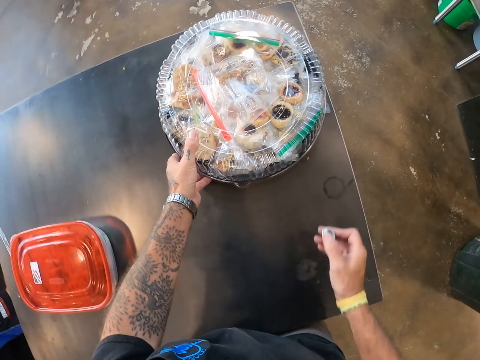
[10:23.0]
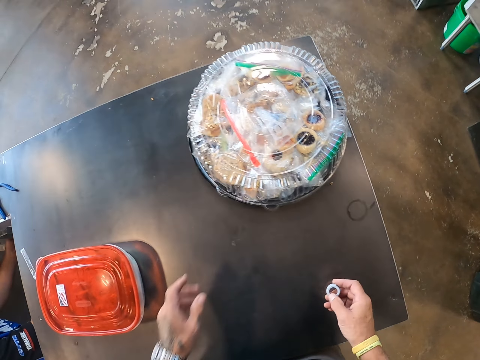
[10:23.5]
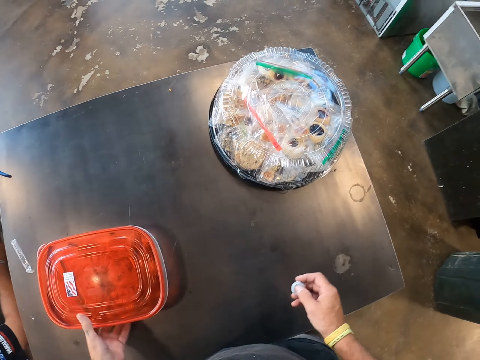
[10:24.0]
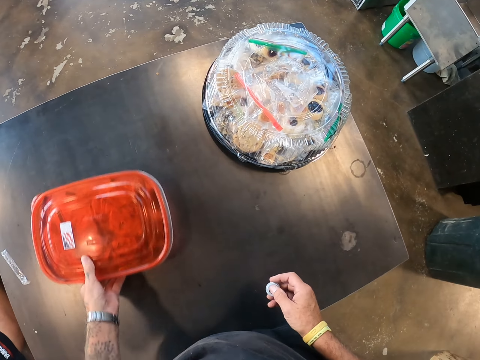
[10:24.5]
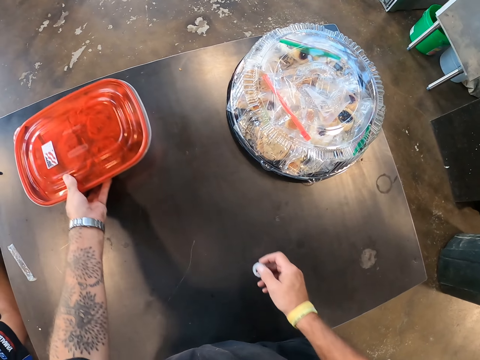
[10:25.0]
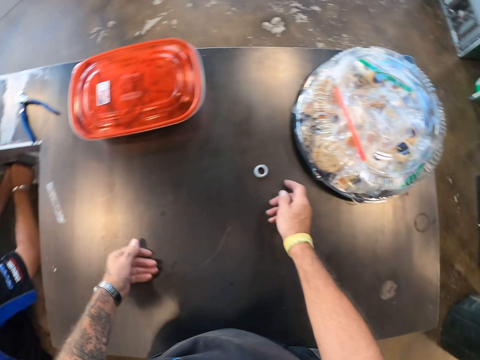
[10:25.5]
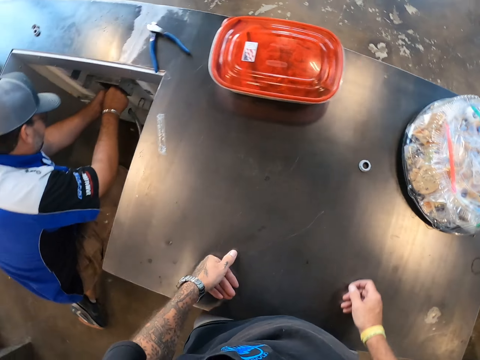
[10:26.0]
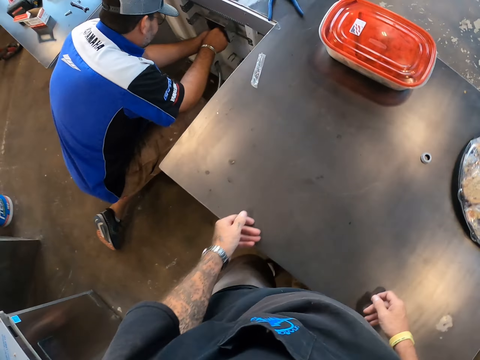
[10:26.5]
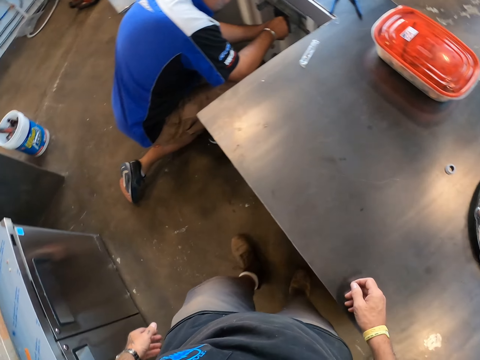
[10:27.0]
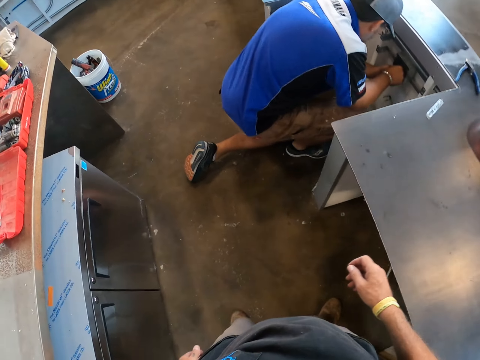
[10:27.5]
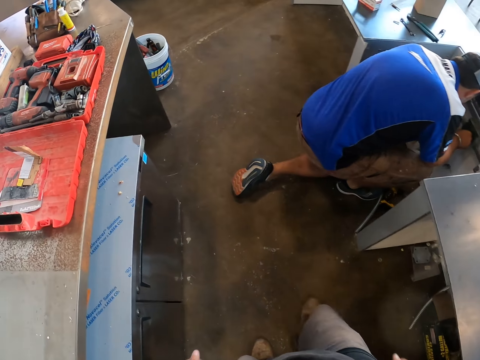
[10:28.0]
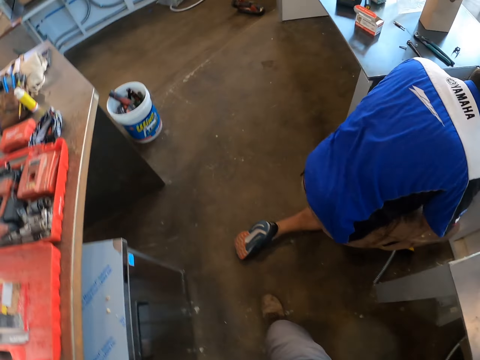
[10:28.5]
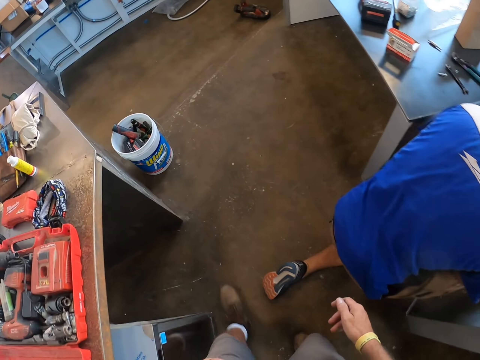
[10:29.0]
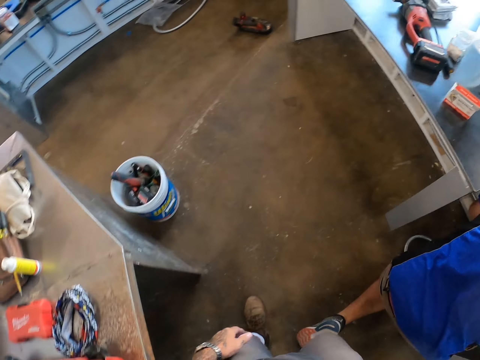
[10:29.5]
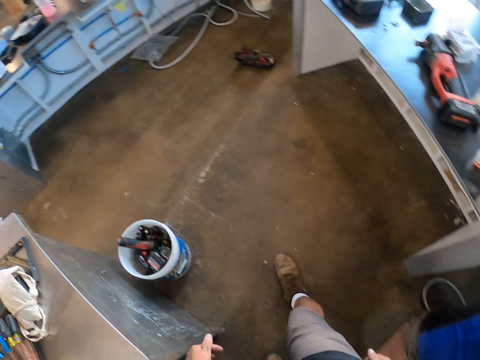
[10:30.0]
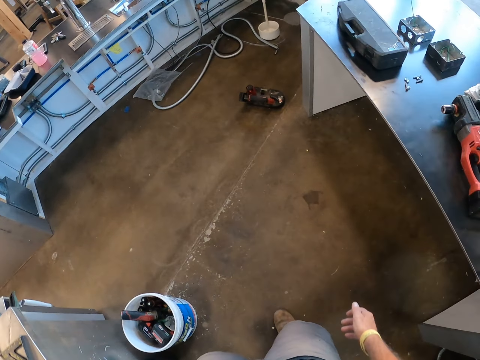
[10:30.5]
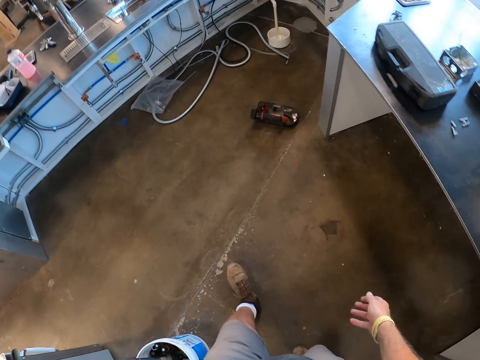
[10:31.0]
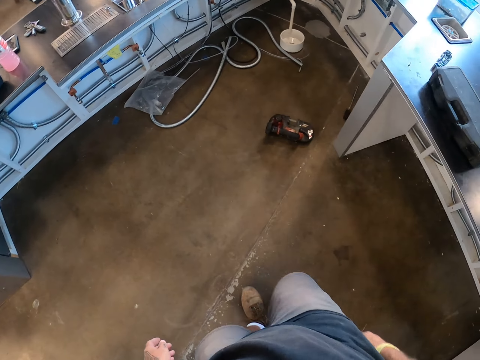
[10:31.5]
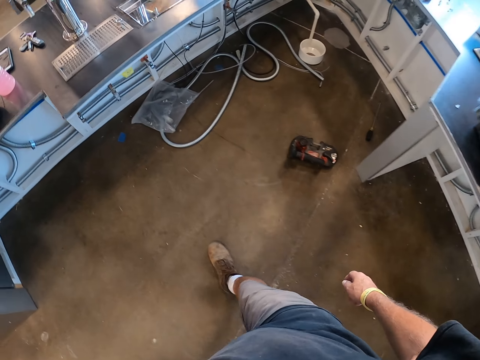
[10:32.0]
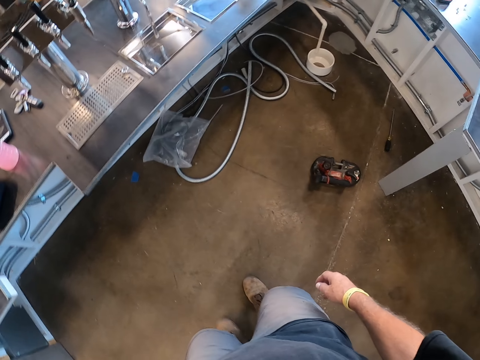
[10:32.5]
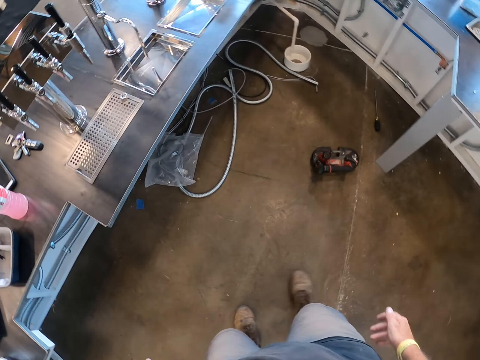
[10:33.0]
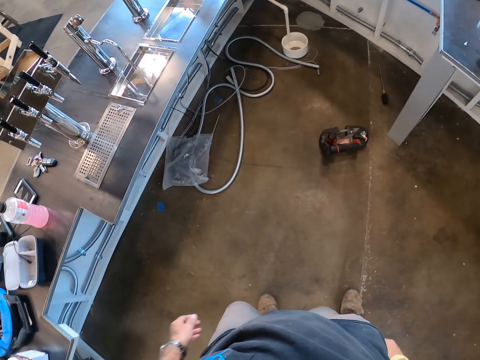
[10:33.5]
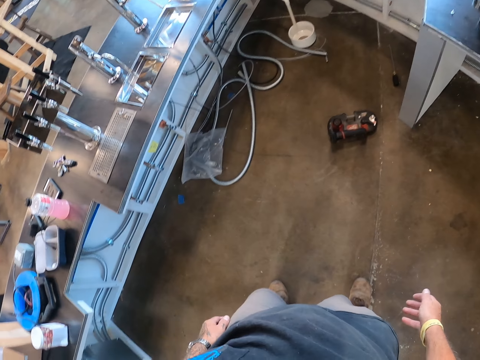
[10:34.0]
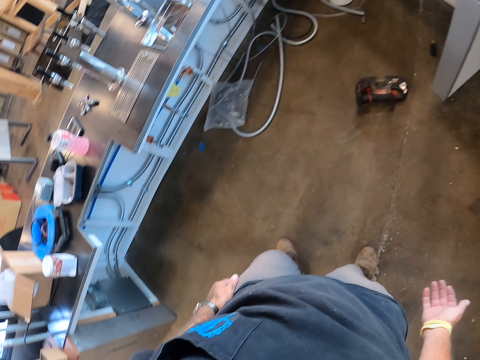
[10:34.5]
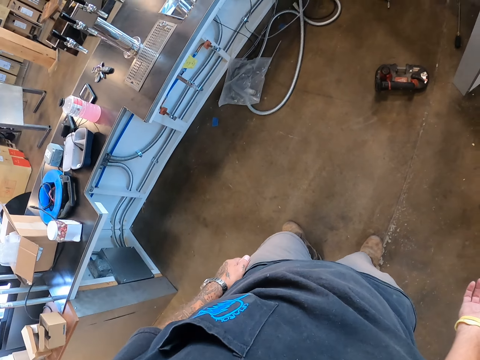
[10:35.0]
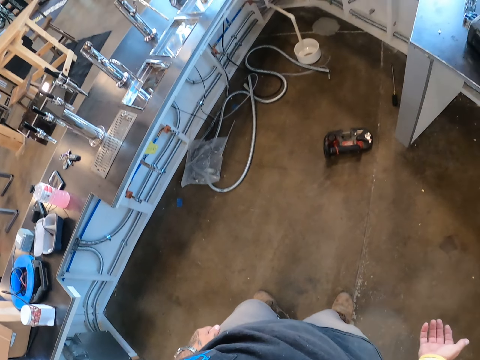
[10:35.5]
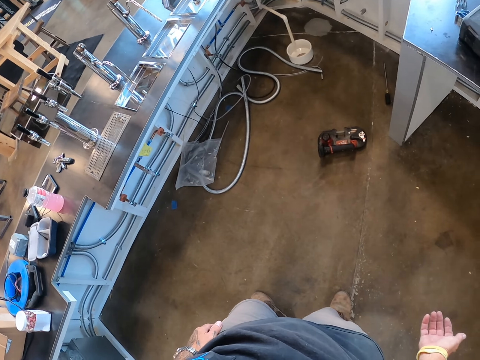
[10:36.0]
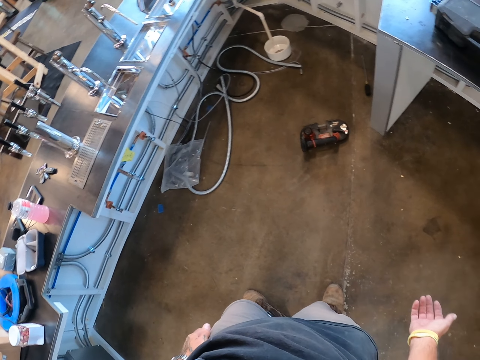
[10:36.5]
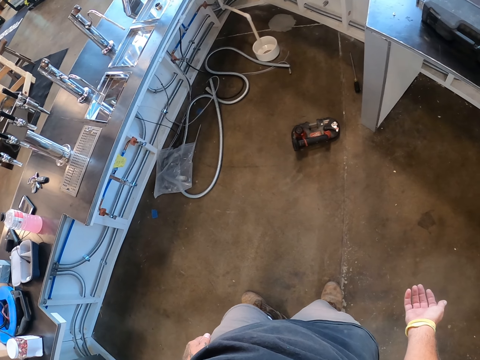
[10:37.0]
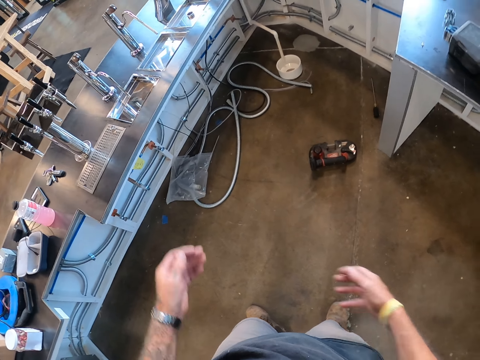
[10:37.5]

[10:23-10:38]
The camera wearer moves something on the table. He puts the bolt on the table. He walks on the floor. He looks around. He moves his hand around.

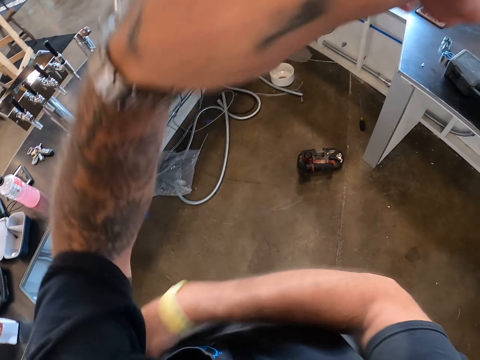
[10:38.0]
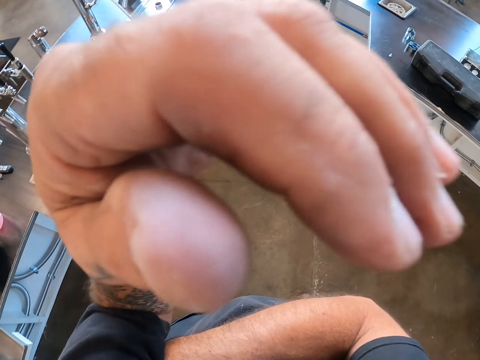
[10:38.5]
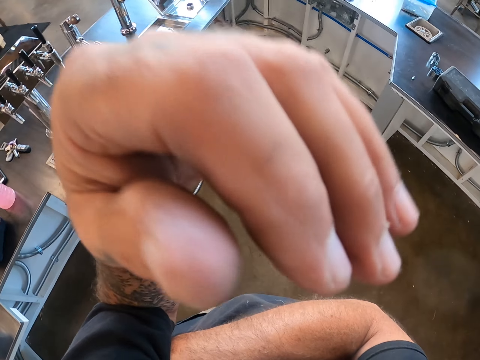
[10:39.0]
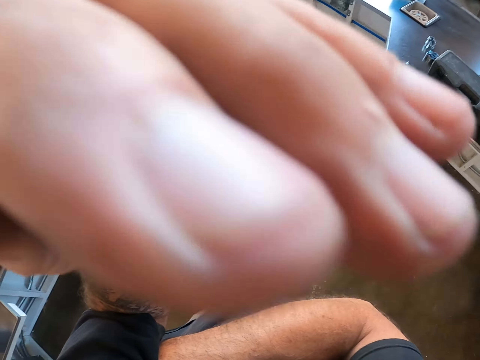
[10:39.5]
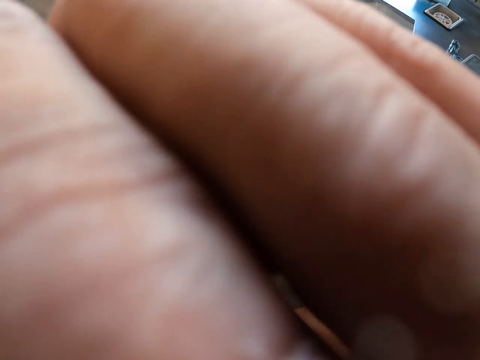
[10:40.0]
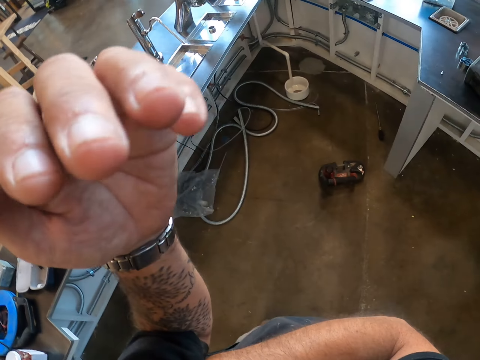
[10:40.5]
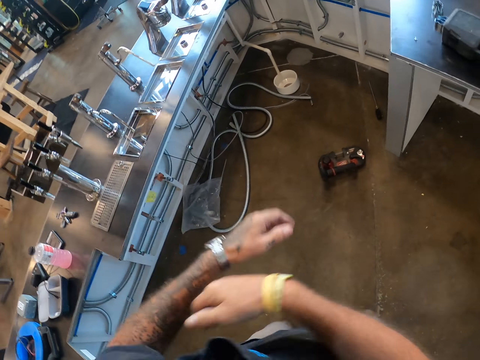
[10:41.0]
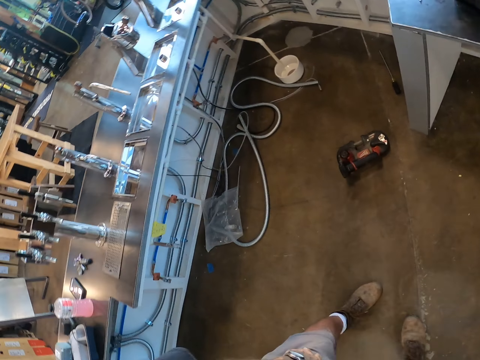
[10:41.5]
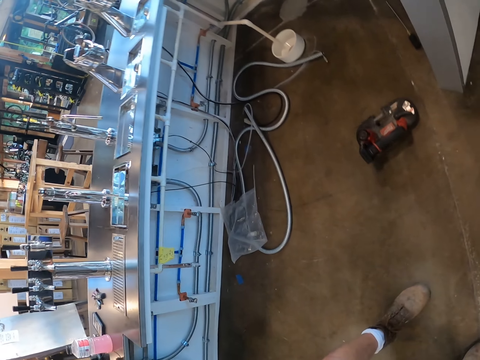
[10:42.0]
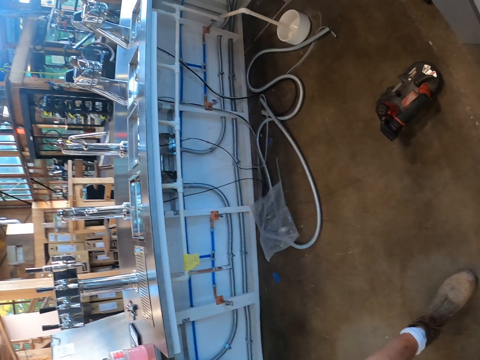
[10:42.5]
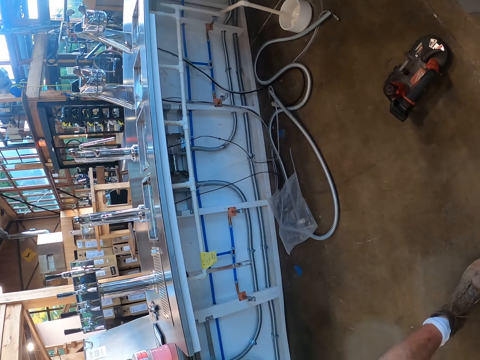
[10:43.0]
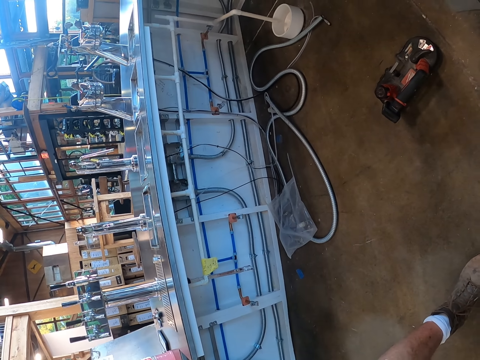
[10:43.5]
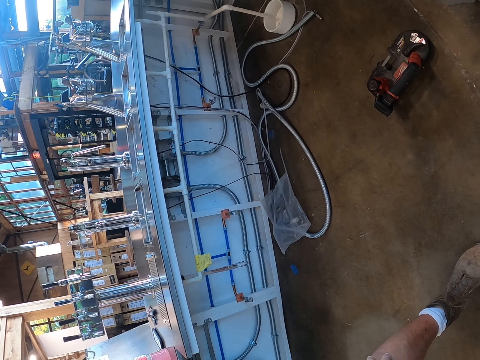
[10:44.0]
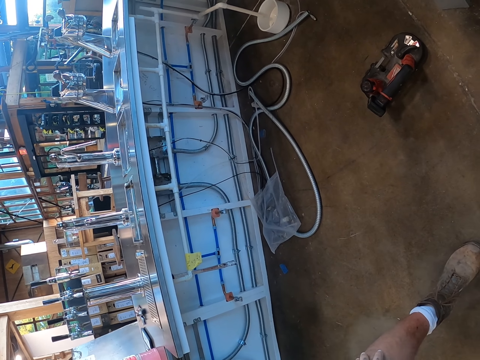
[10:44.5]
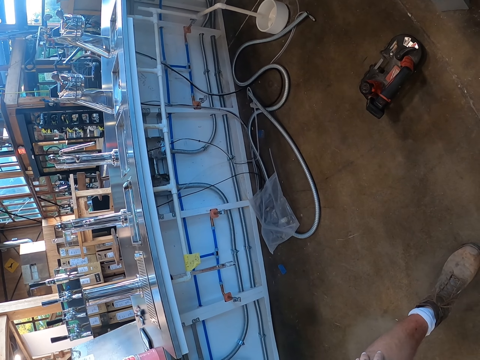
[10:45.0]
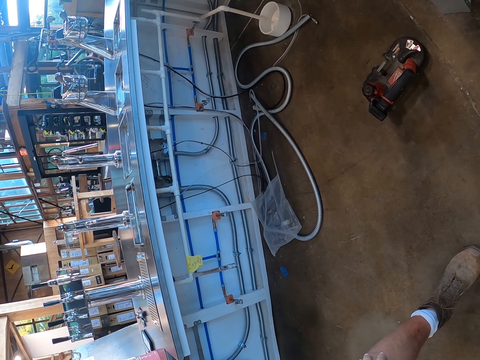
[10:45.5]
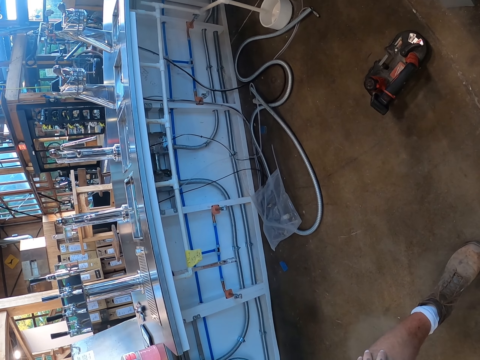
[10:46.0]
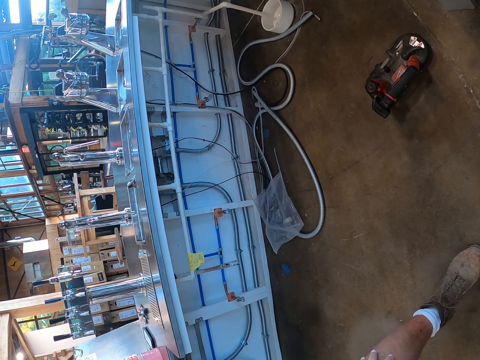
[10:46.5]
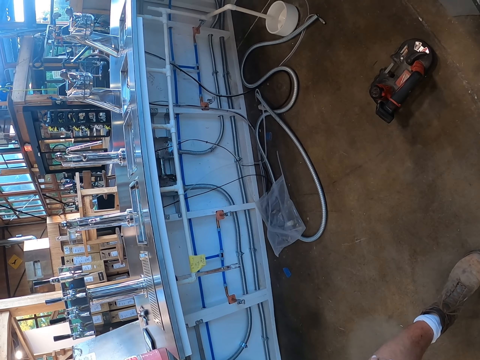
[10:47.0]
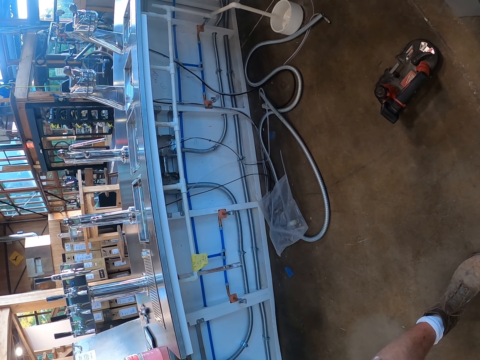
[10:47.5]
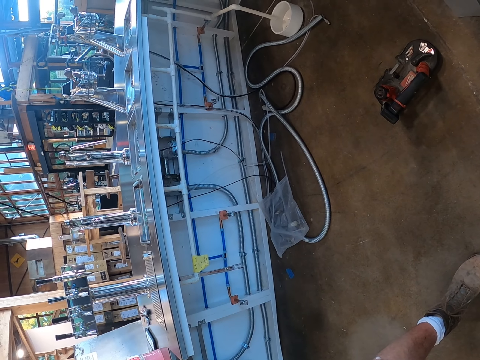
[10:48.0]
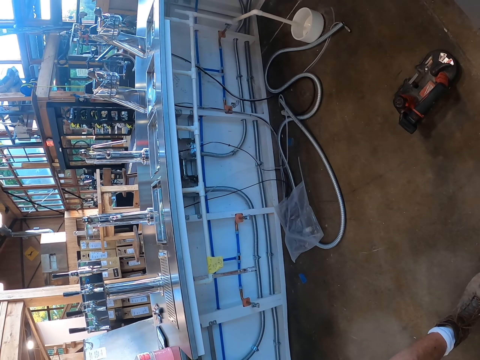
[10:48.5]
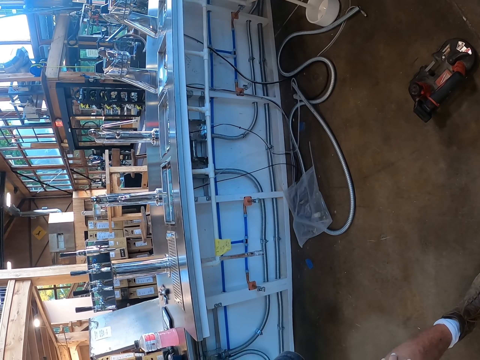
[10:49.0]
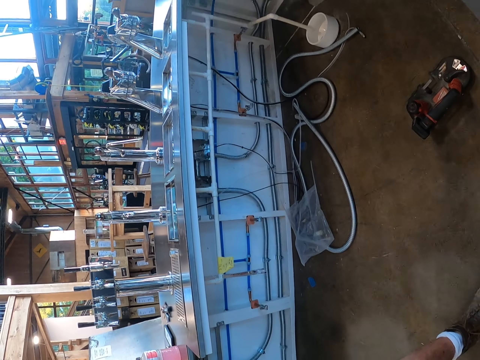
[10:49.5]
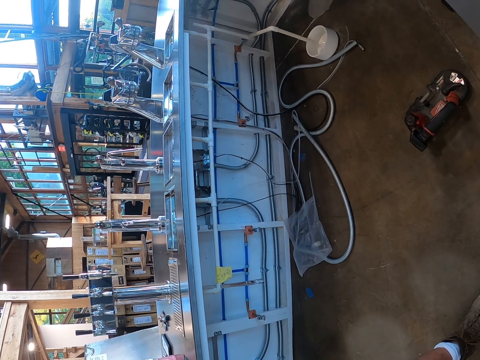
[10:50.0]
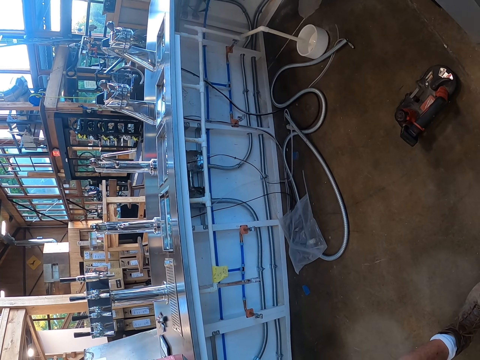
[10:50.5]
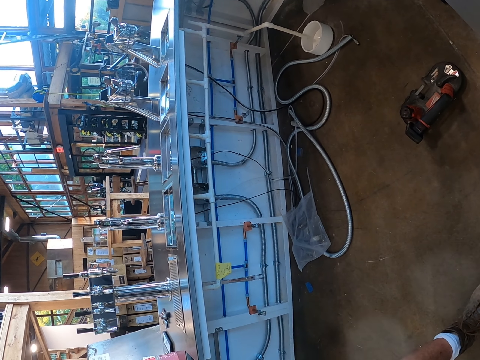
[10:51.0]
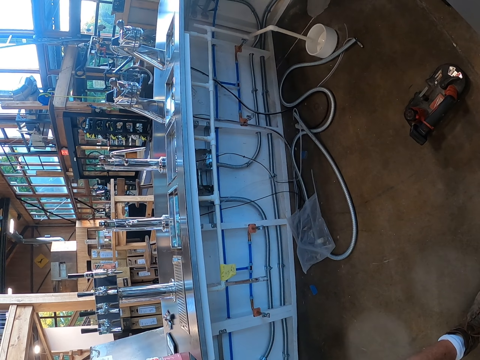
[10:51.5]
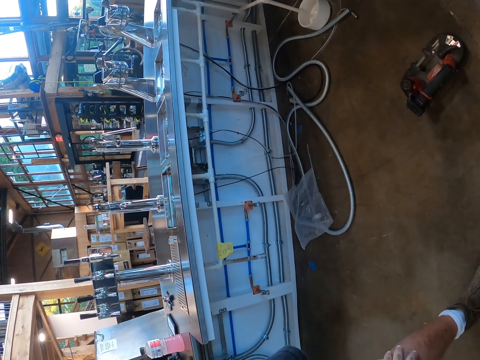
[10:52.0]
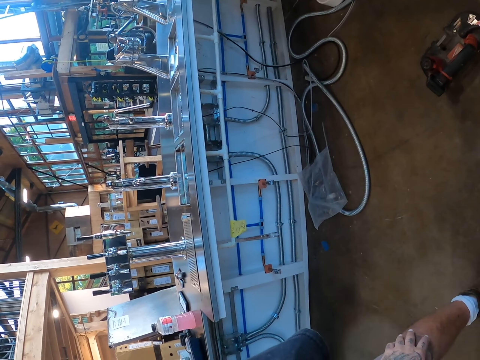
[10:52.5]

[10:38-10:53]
The camera wearer folds his arms. He raises his hand. He adjusts the camera. He removes the hand from the camera. He looks around. He bends.
